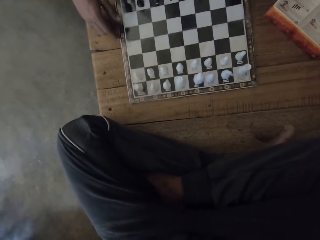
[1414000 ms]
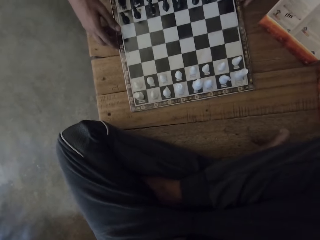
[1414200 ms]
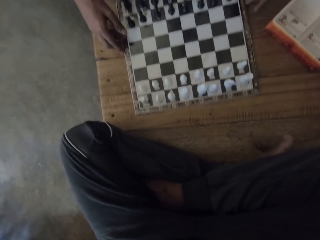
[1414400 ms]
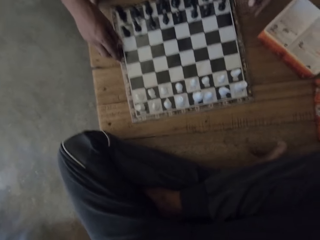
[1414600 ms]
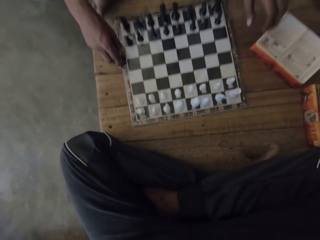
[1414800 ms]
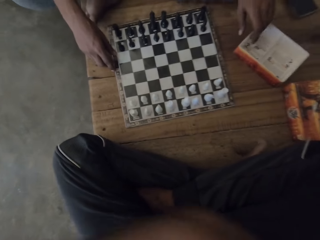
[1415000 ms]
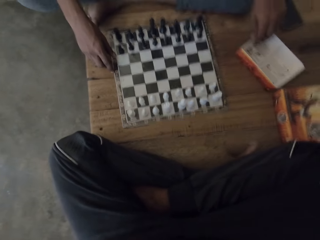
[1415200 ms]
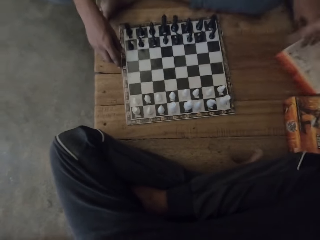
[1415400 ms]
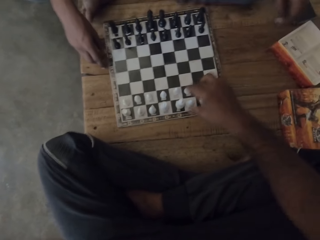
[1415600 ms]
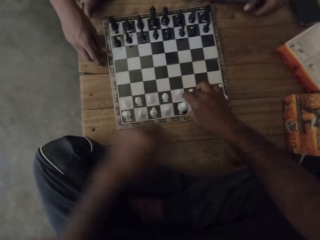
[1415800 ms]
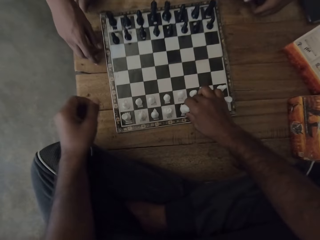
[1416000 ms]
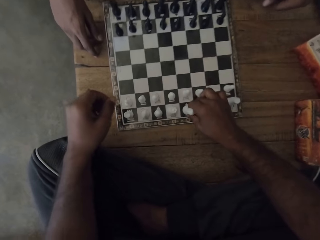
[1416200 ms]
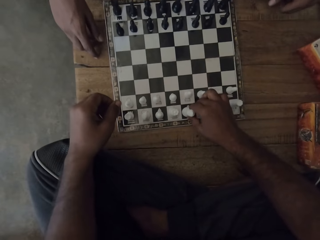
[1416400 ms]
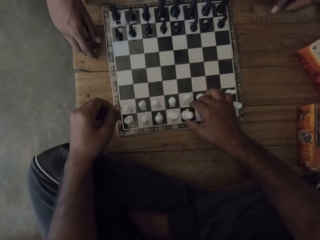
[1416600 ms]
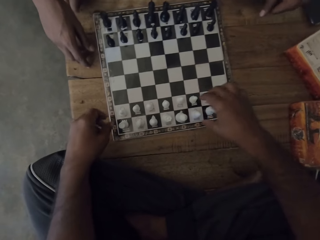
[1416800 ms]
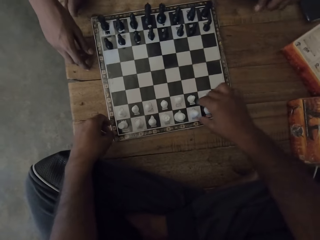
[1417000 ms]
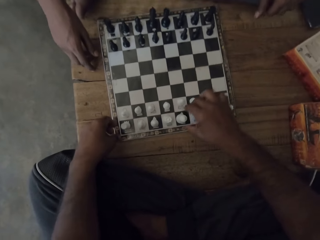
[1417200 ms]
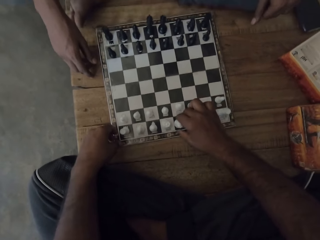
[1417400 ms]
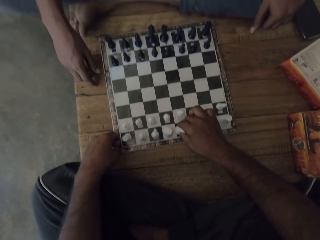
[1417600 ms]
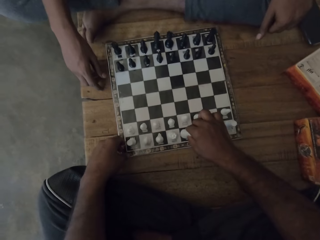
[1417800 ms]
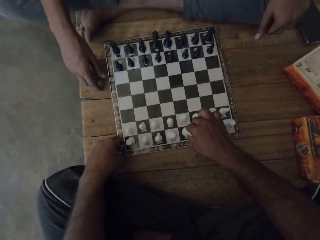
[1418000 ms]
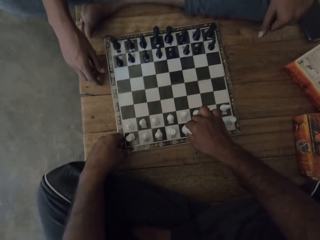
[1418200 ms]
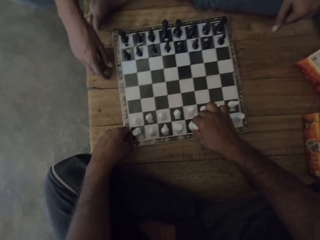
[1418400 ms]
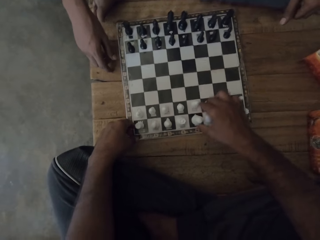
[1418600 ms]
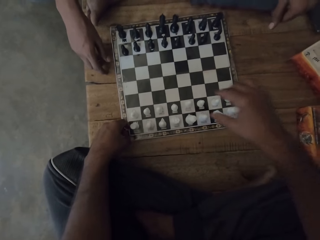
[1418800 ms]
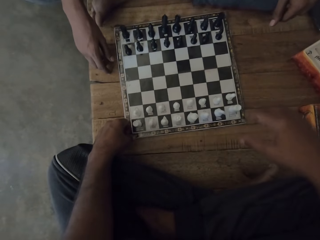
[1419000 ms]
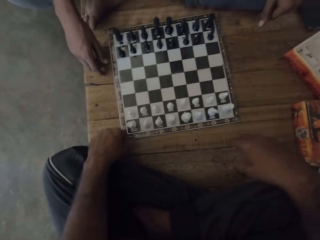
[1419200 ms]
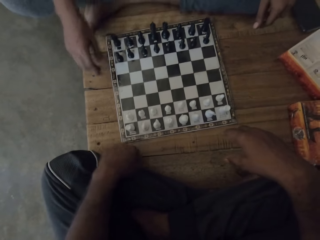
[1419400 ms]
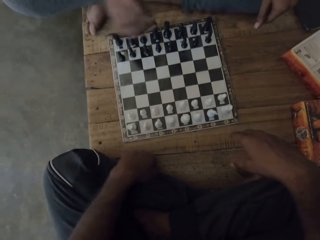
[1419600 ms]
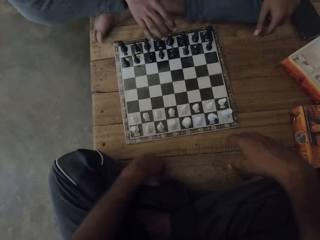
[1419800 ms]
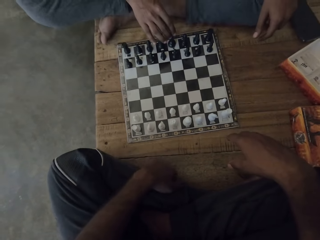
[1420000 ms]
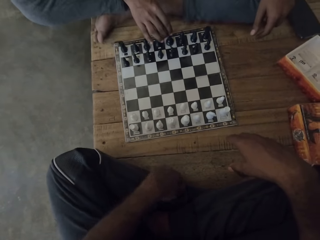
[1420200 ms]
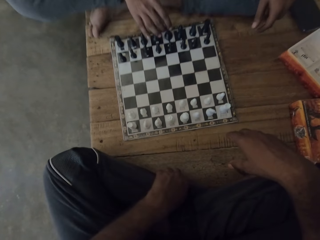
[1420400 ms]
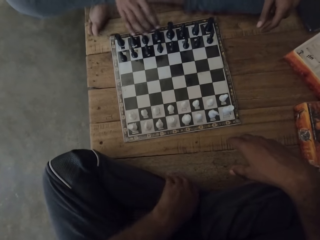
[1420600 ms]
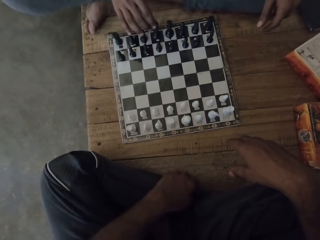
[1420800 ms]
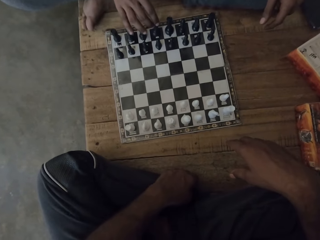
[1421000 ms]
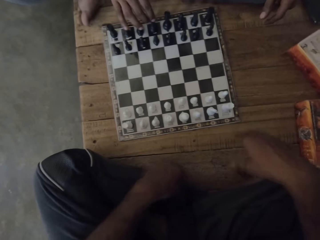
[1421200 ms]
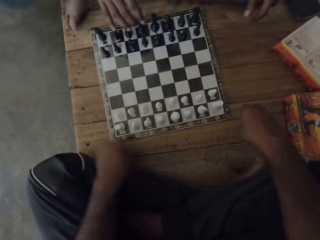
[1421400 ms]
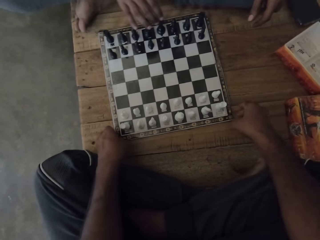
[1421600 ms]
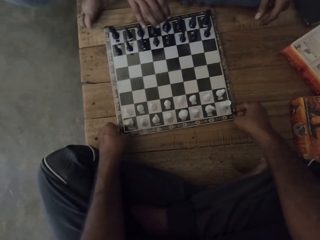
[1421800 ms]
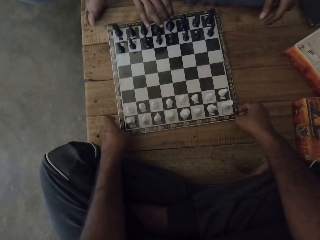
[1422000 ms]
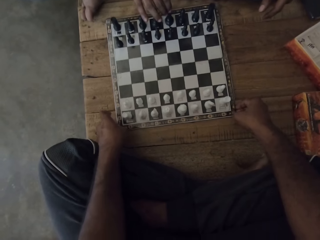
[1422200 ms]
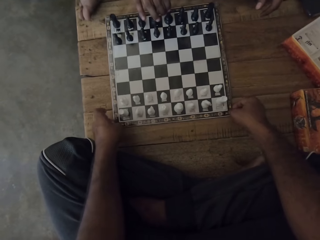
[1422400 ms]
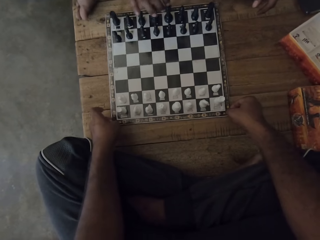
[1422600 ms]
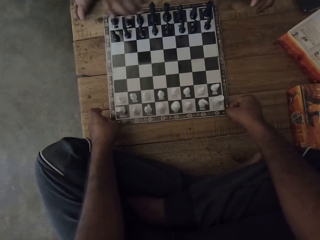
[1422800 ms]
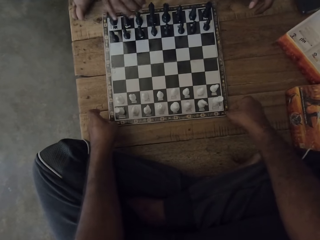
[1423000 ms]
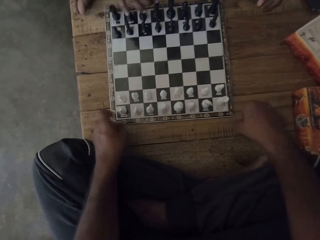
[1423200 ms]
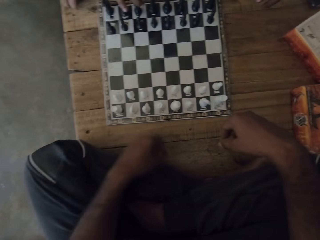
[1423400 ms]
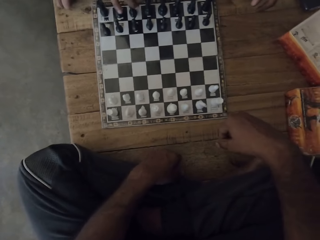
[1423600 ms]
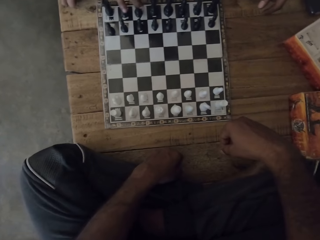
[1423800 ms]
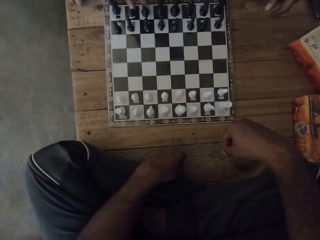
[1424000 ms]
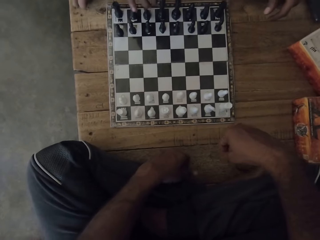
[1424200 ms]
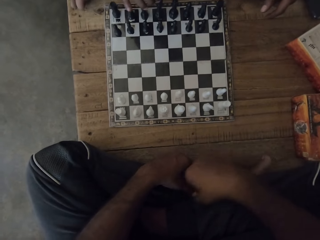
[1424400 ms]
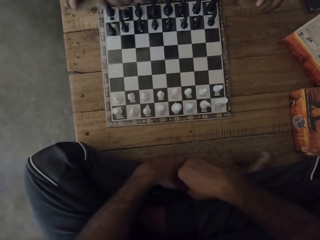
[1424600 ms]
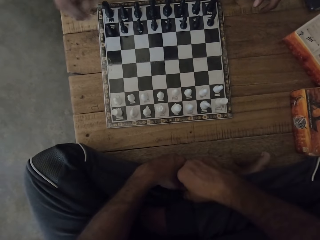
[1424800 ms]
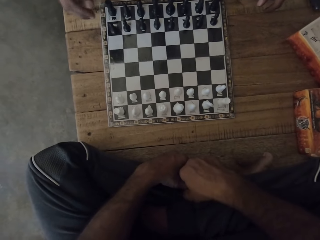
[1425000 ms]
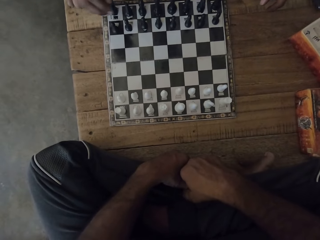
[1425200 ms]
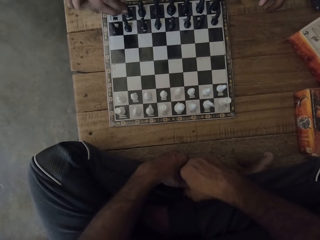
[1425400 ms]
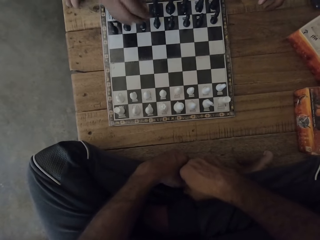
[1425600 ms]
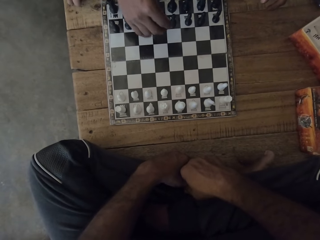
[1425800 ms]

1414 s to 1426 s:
A man talks to the camera wearer. The camera wearer moves a pawn. They talk to the man. They move the pawn. They move the board.

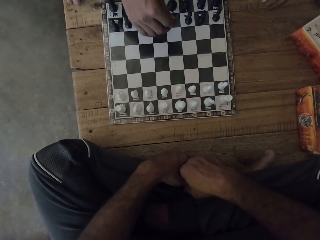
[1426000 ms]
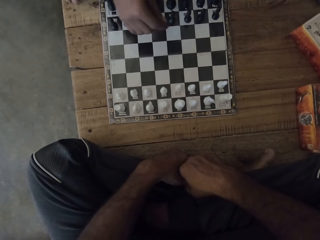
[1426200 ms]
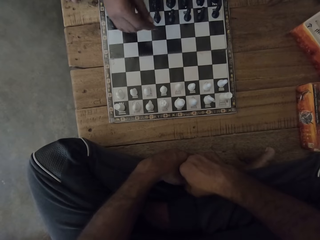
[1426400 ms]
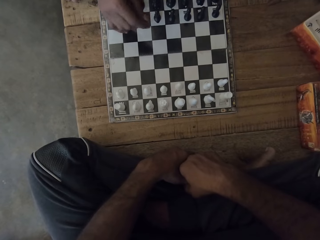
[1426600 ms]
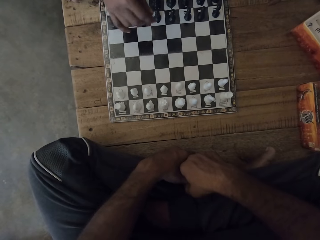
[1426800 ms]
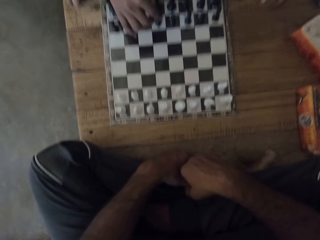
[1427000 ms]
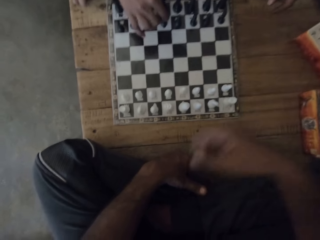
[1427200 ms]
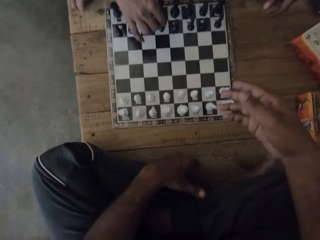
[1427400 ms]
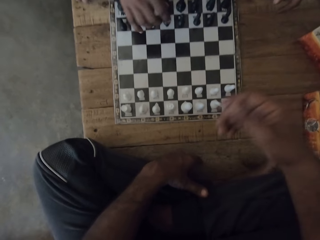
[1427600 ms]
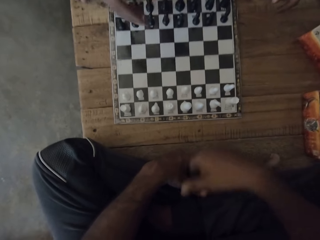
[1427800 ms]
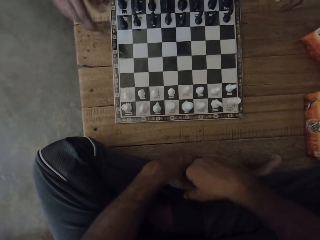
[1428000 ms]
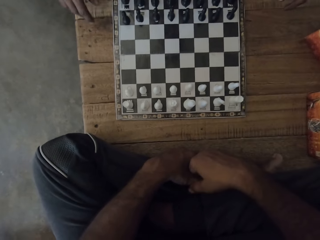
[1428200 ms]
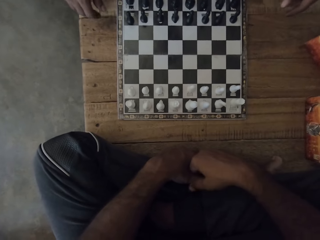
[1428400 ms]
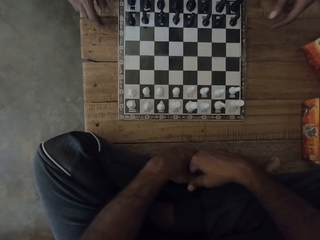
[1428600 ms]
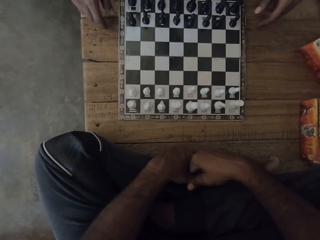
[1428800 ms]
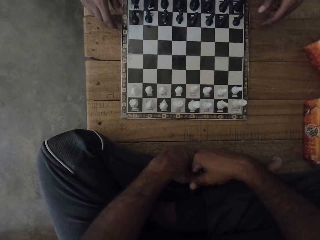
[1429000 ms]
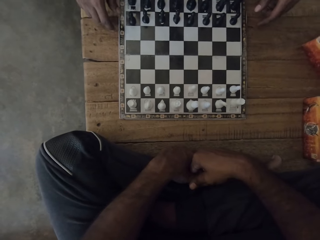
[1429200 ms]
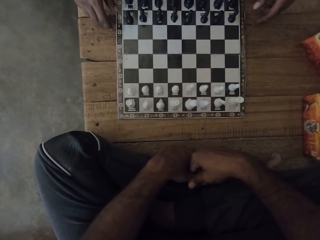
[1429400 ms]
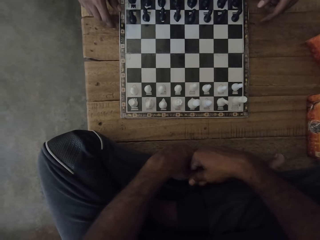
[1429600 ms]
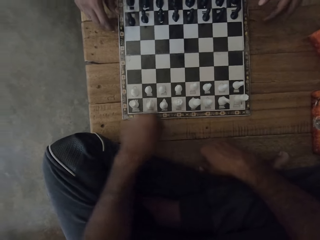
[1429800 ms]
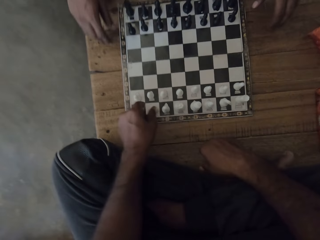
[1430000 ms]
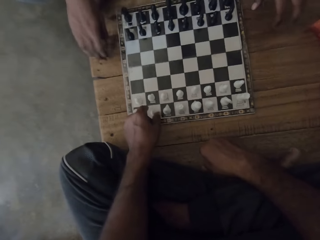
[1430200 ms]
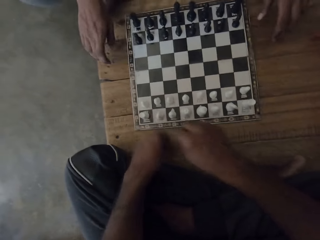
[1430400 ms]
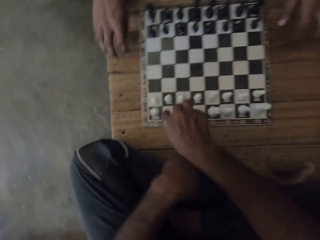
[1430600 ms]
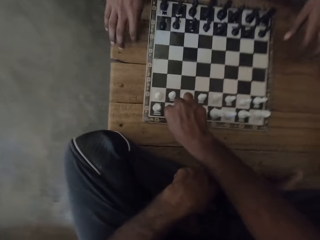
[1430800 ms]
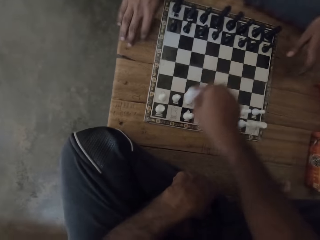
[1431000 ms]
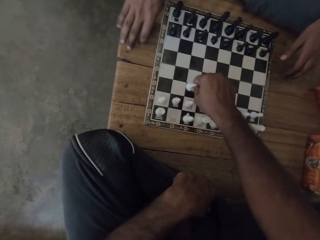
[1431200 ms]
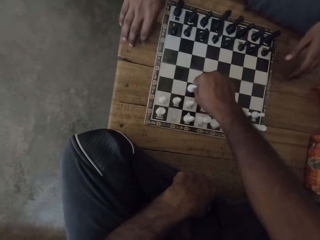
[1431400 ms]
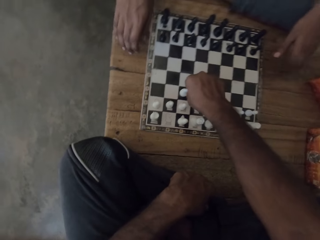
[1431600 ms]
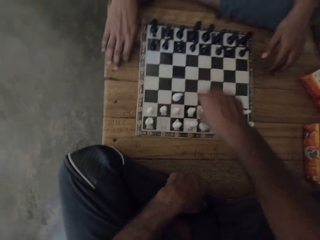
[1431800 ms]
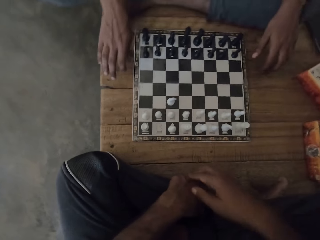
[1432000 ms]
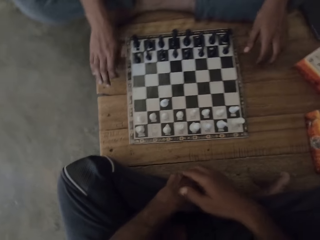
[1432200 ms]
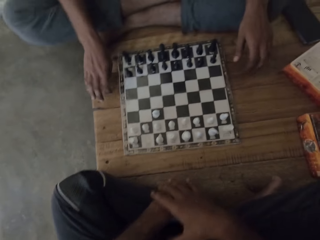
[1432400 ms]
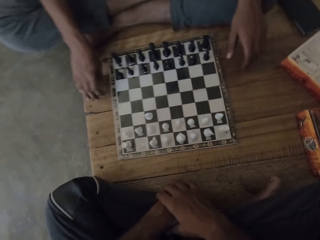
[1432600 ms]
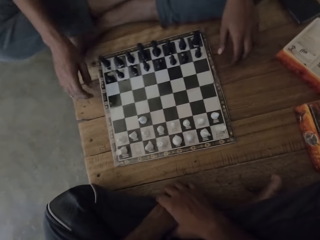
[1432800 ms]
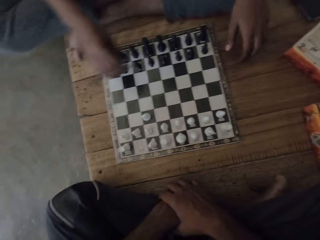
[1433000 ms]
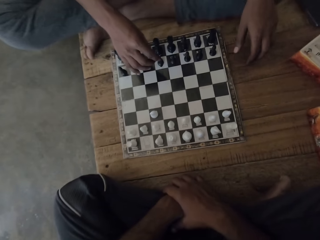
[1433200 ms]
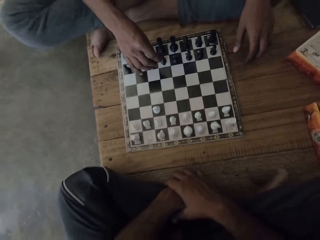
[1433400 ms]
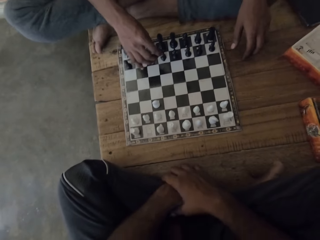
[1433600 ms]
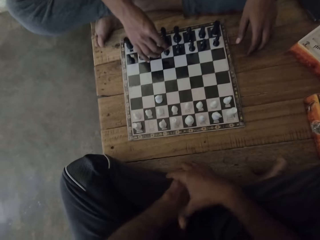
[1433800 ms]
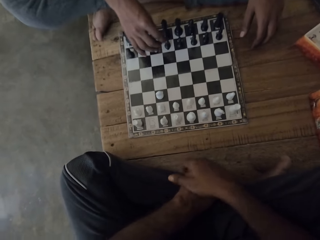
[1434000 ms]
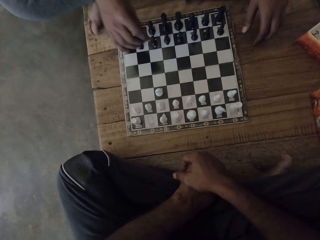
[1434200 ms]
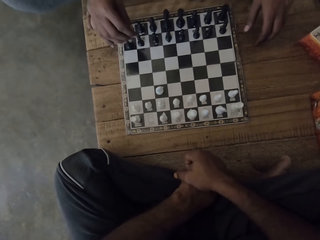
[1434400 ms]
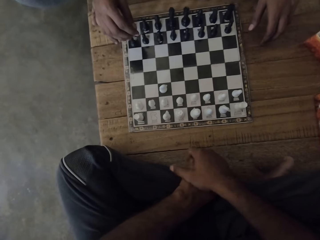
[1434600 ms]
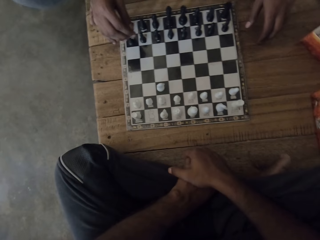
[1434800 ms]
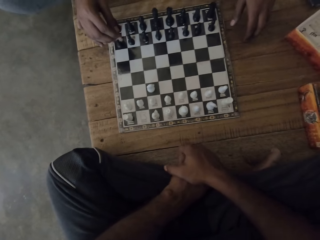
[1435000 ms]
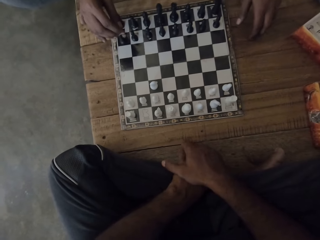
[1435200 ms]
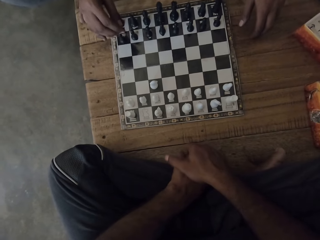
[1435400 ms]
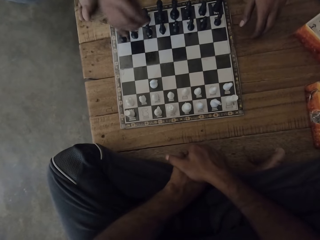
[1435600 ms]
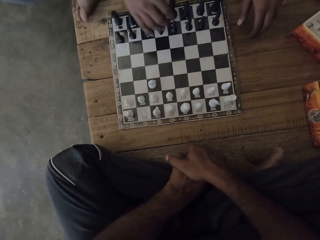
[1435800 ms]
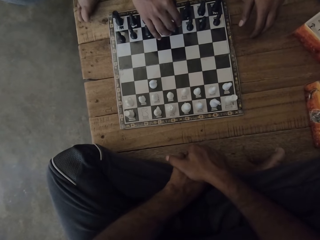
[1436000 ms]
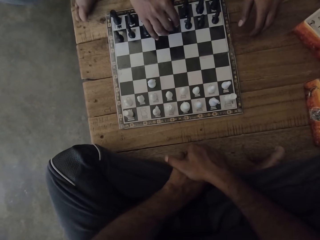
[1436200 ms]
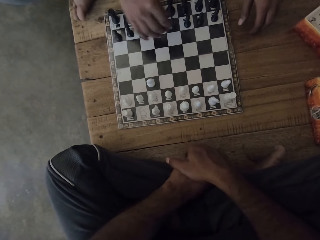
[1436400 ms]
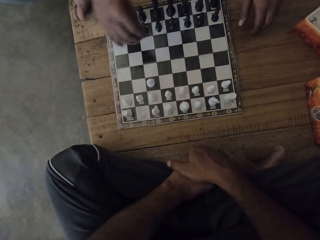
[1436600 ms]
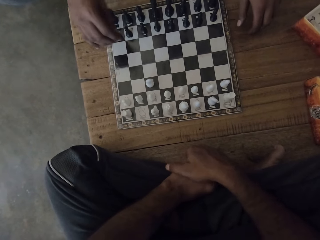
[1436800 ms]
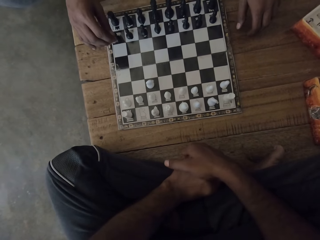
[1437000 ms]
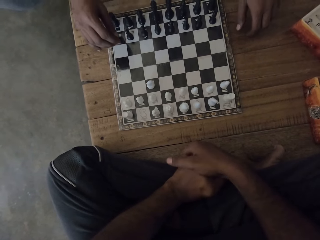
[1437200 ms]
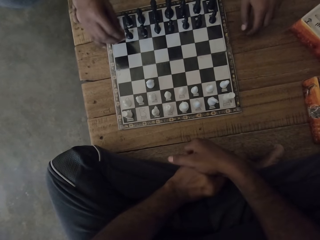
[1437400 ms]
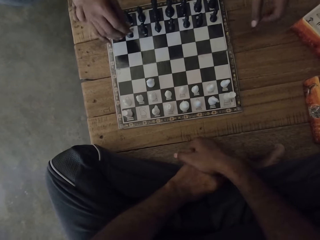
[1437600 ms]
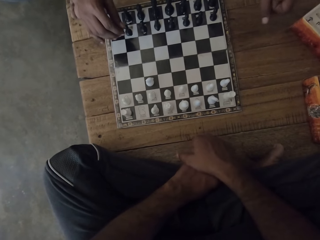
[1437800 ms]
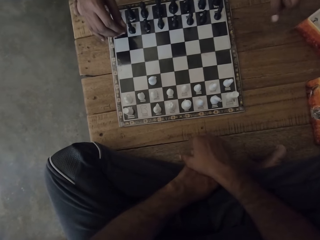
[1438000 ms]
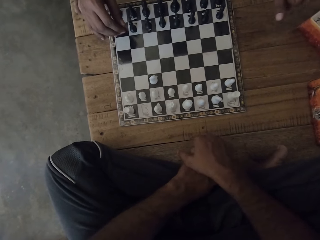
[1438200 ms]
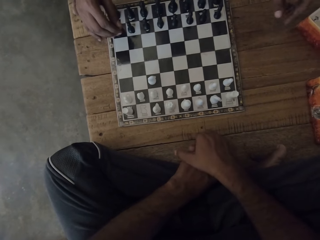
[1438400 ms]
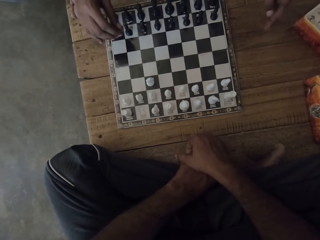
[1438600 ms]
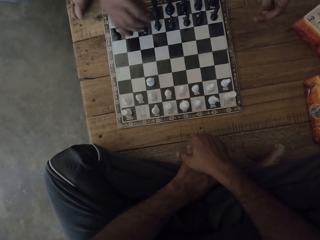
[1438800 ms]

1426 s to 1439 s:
The camera wearer talks to the man. They look at the chess board. They pick a pawn. They play chess. They place the pawn.
